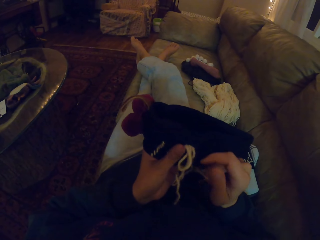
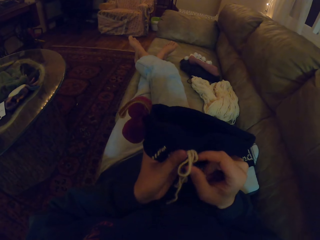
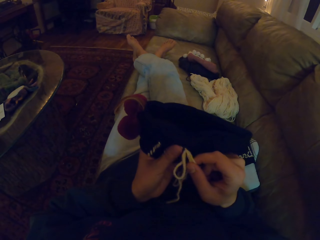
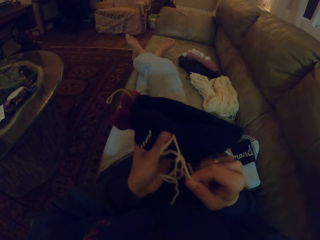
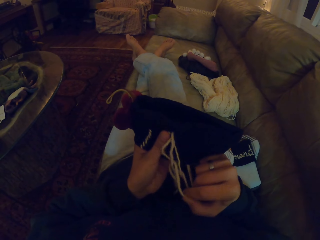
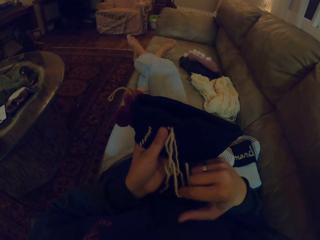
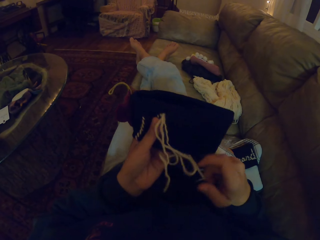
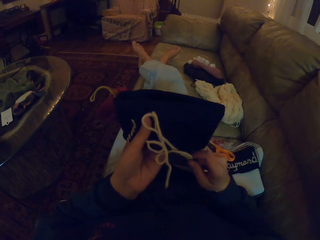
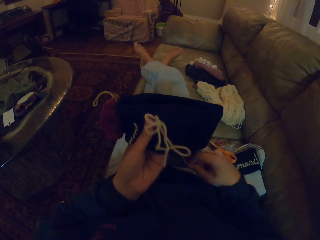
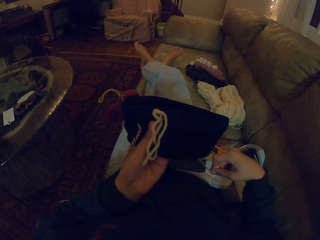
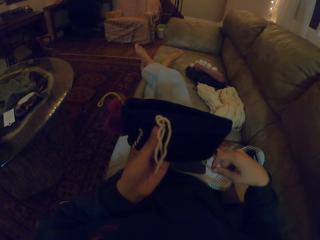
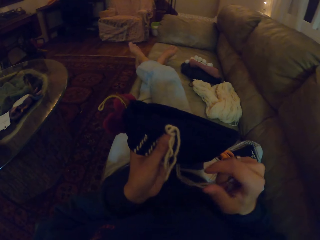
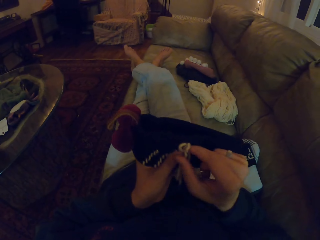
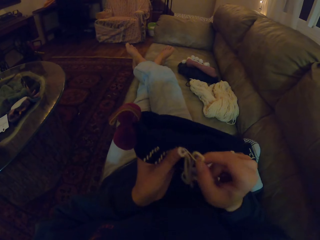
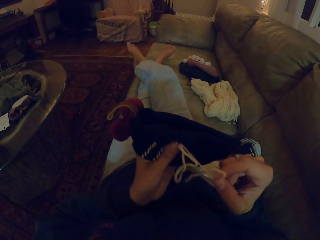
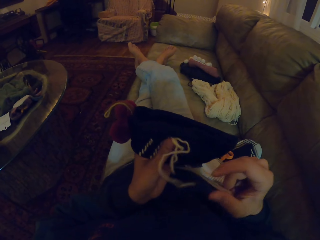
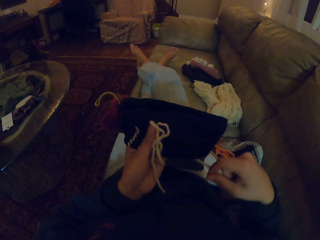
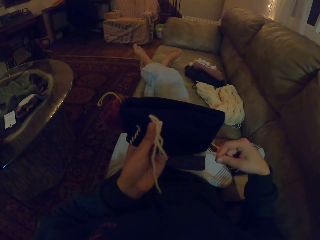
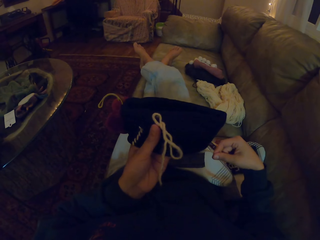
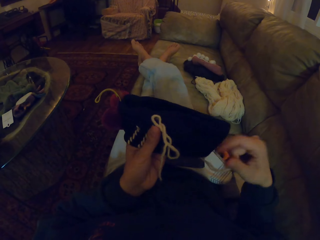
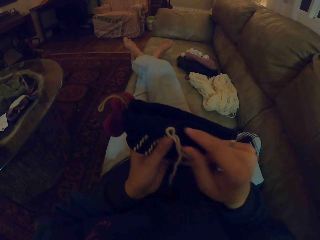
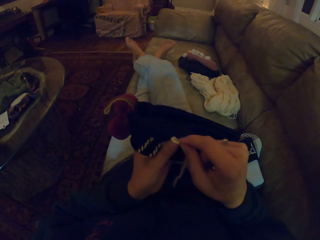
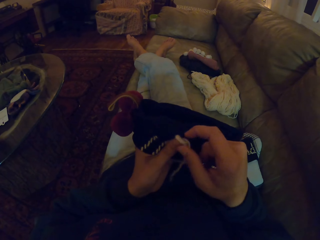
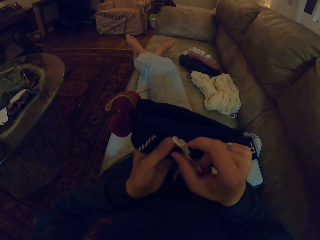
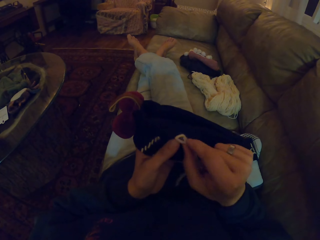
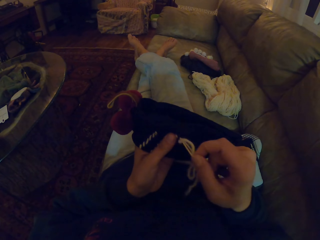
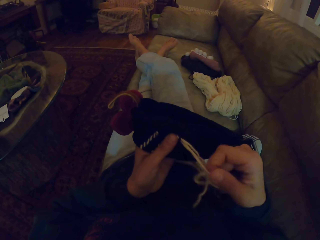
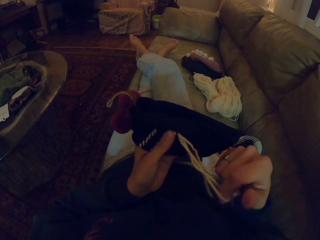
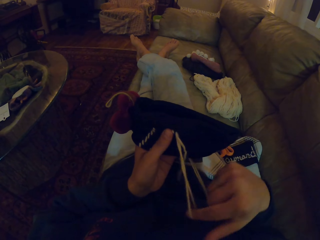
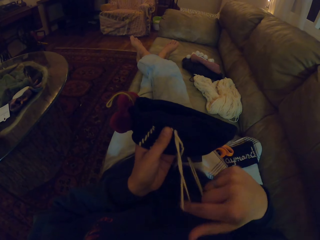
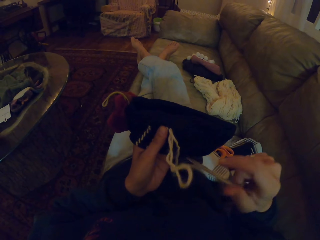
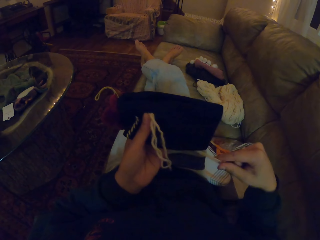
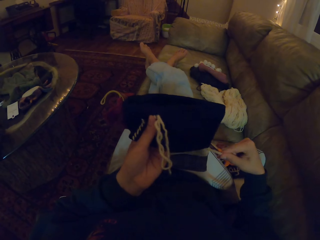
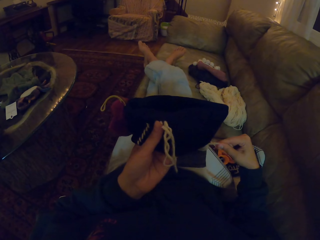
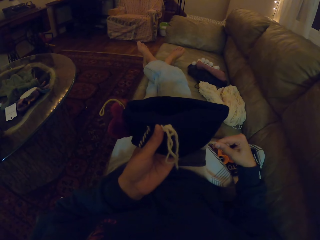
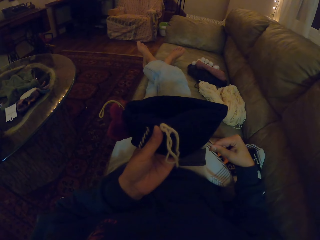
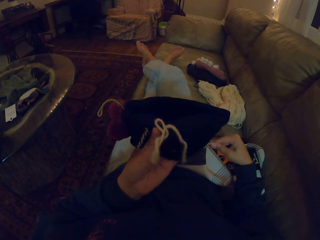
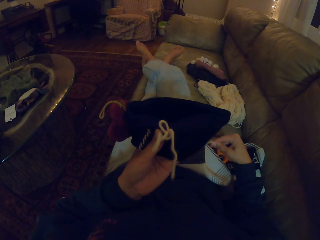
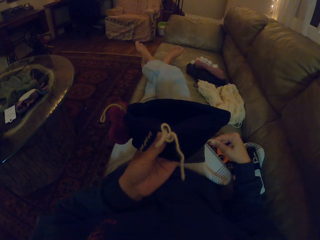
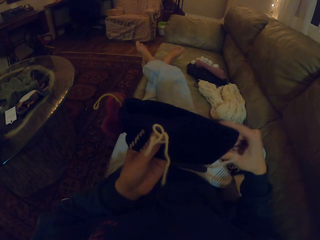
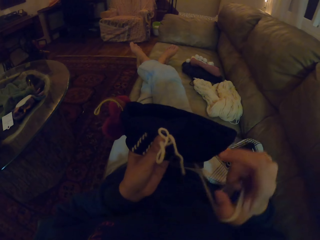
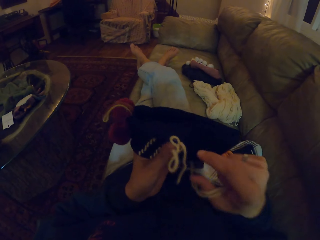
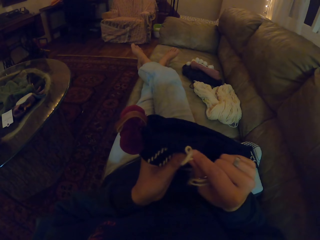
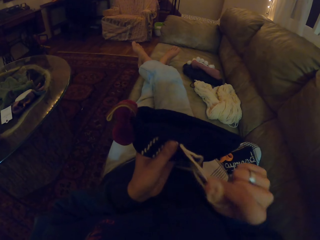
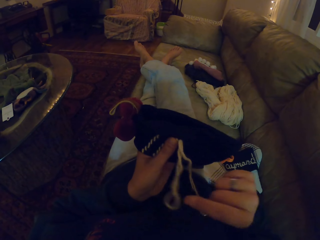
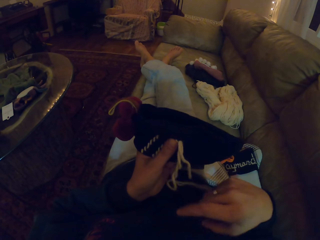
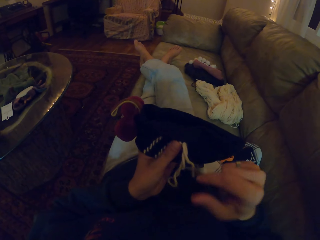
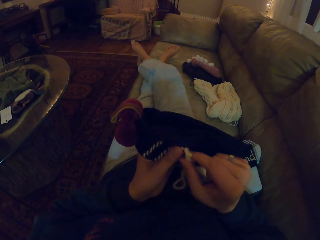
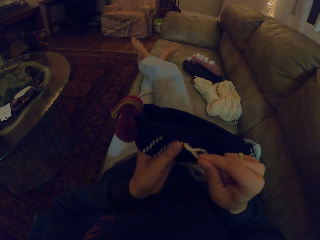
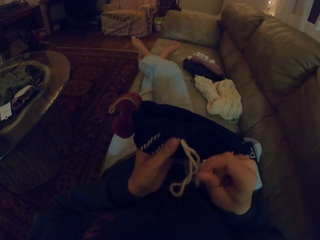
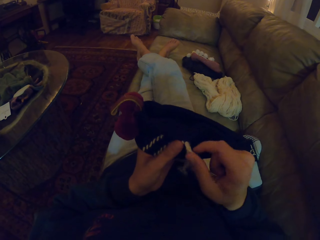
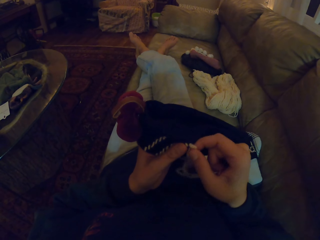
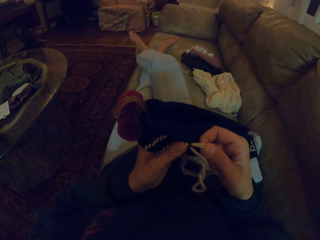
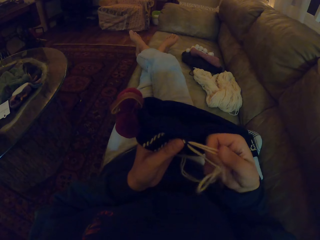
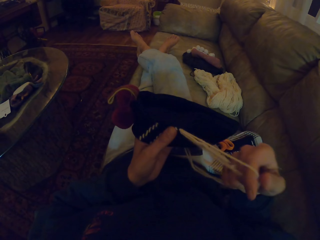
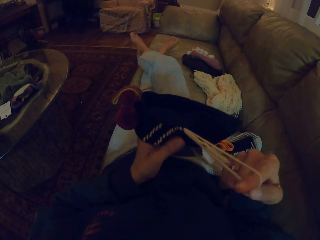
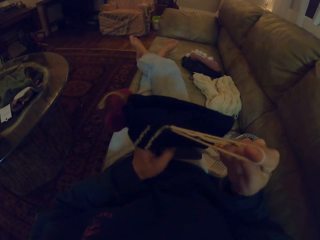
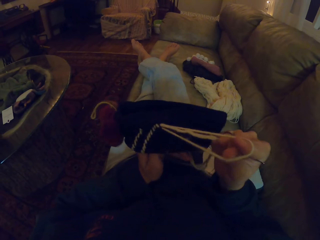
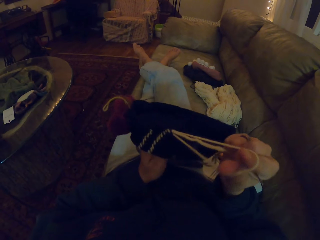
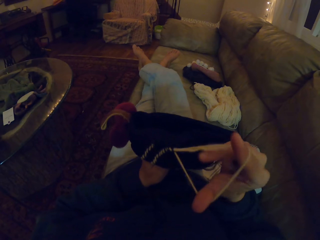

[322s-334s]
The camera wearer adjusts the thread on the fabric.

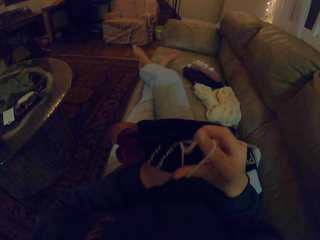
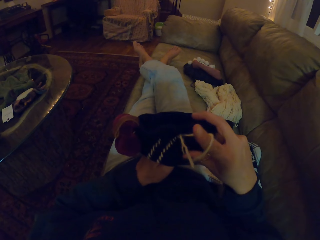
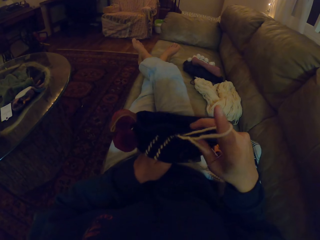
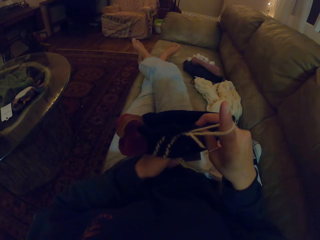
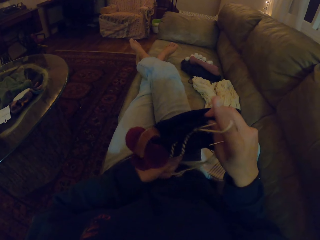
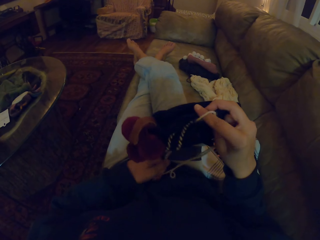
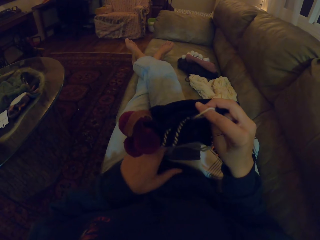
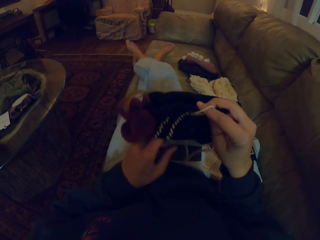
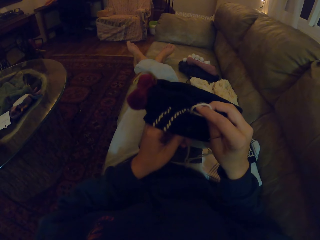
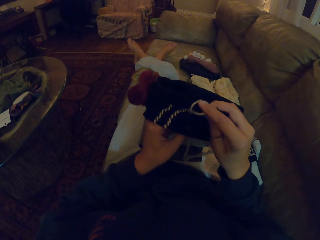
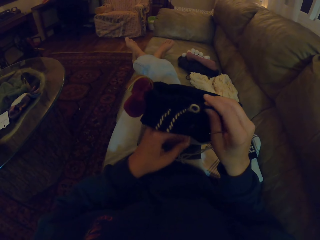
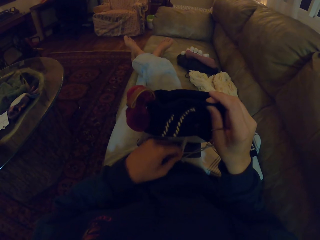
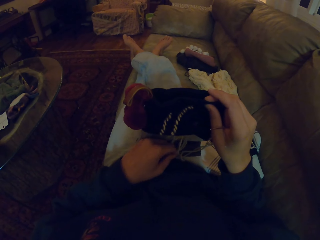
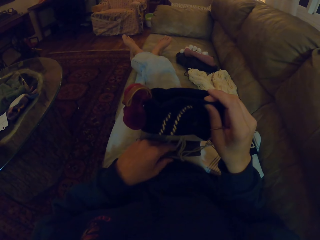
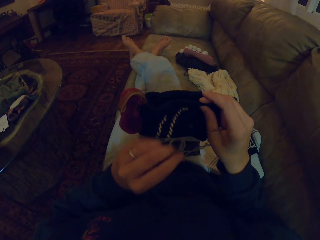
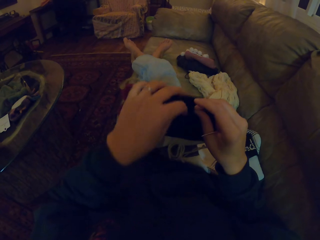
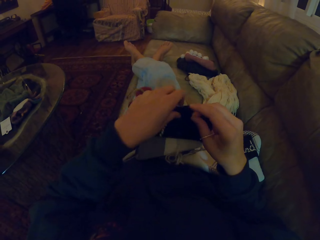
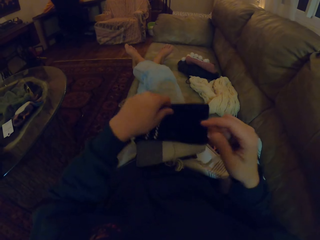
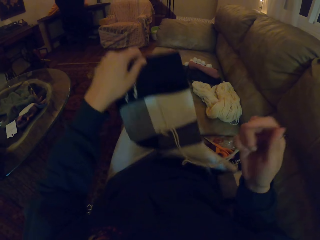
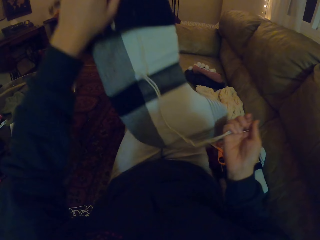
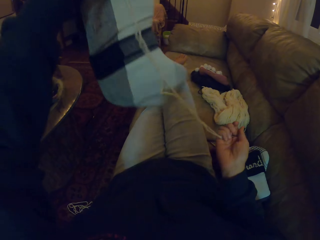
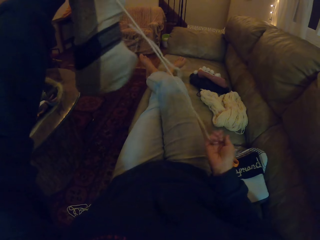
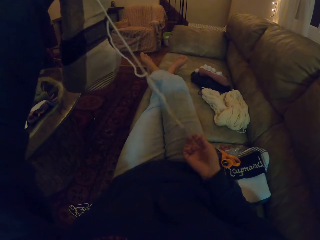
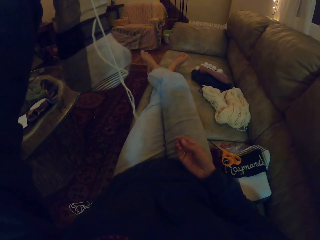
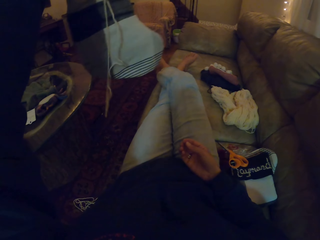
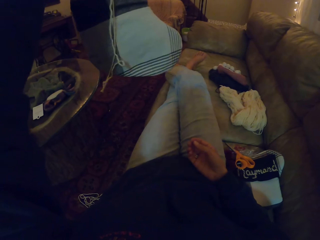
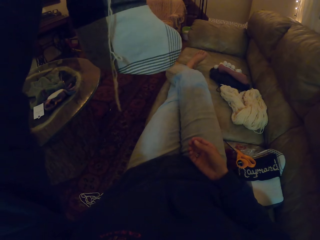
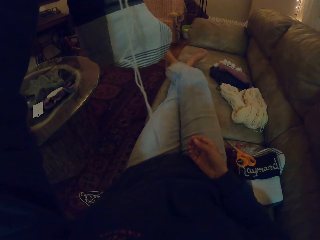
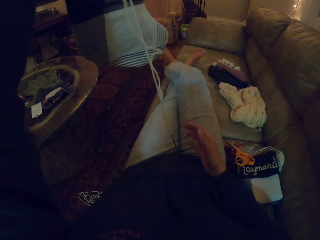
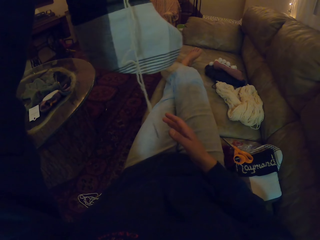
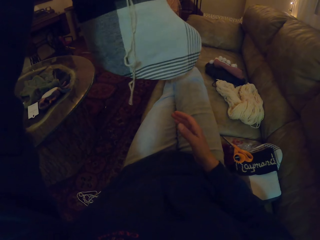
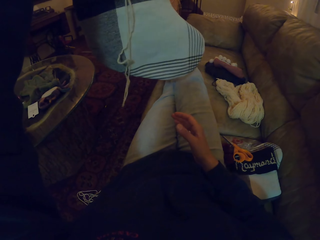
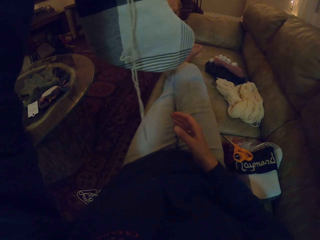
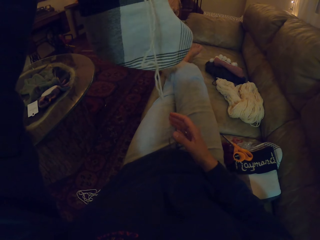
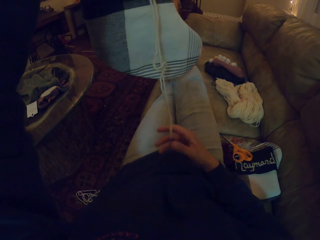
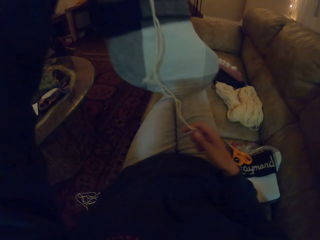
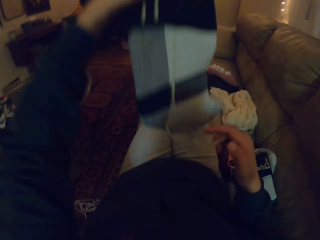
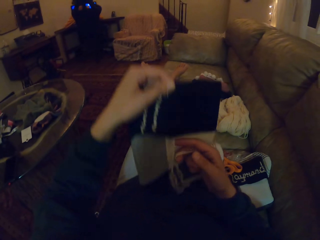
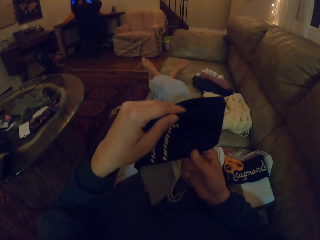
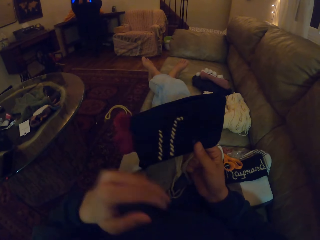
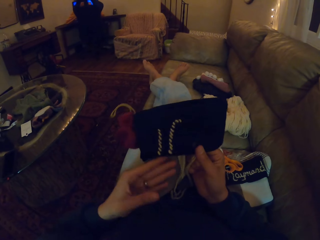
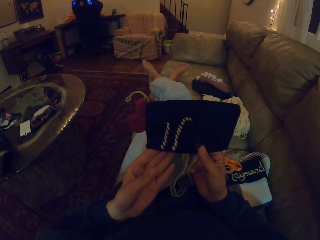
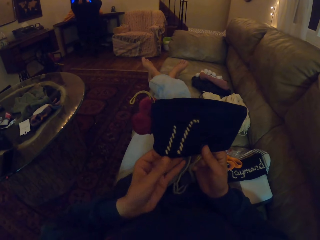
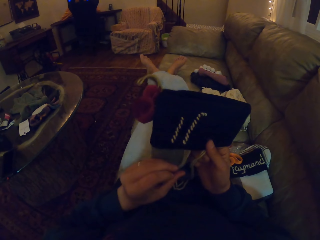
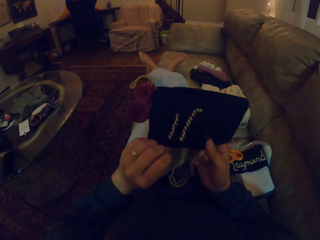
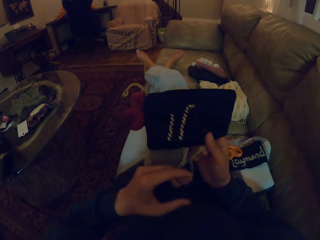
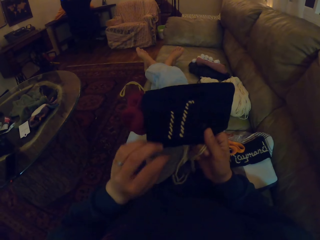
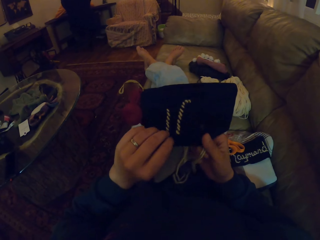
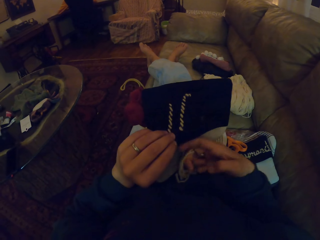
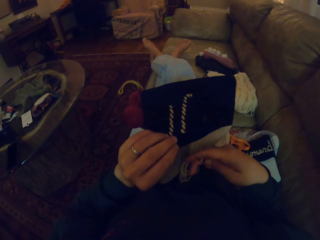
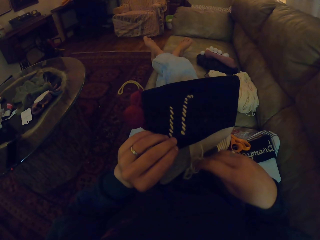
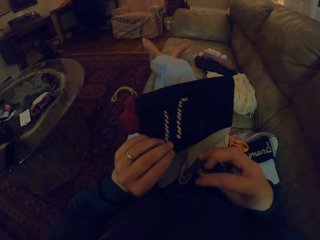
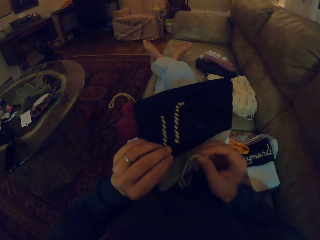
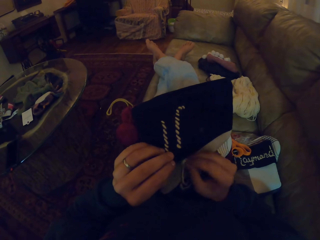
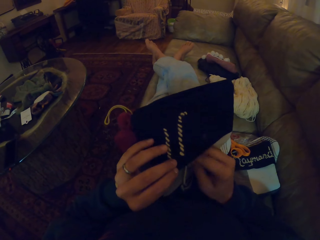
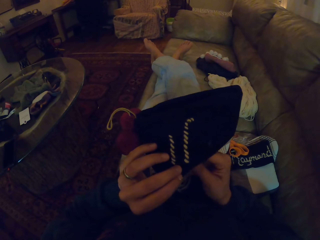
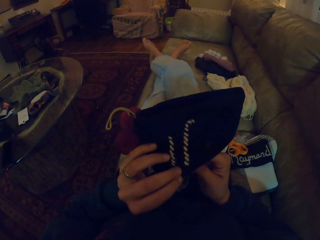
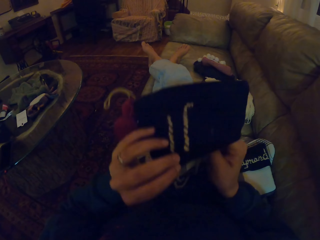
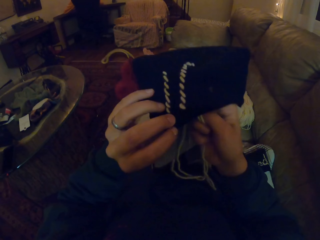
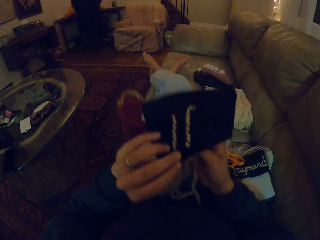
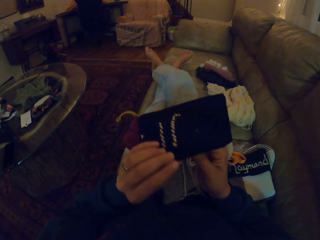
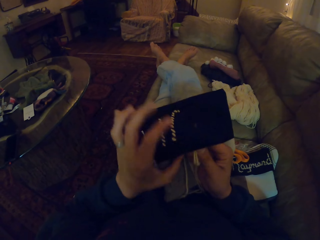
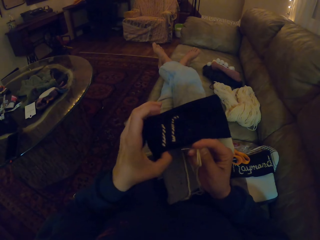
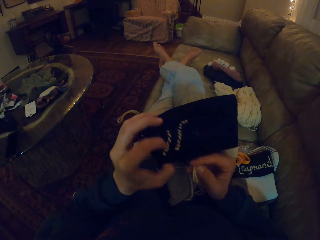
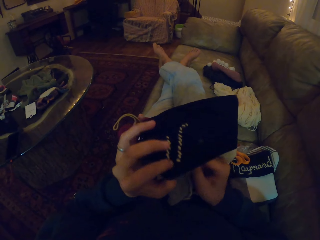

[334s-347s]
The camera wearer pulls the thread through the fabric. She lifts the fabric, a woolen sock. She lets go of the needle. She grabs the needle. She lowers the fabric to her lap. She holds the cloth with both hands.
